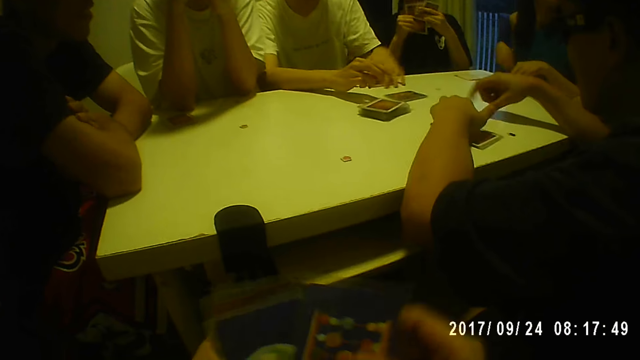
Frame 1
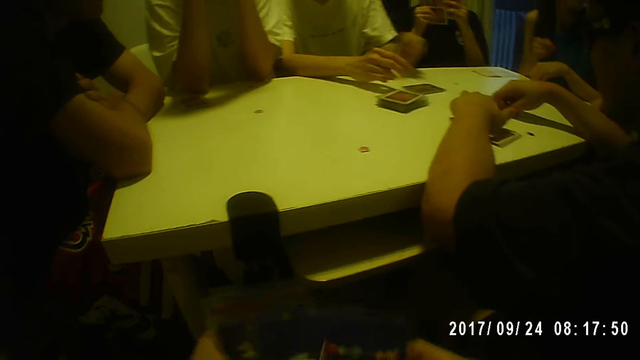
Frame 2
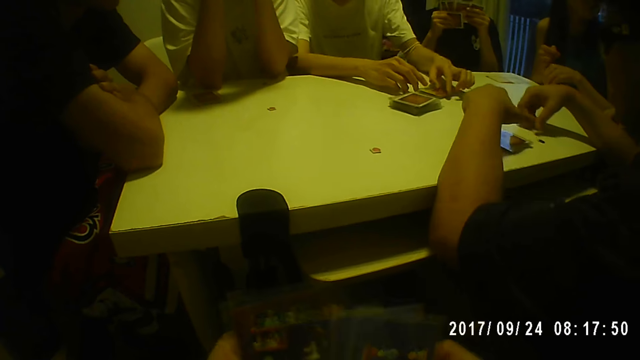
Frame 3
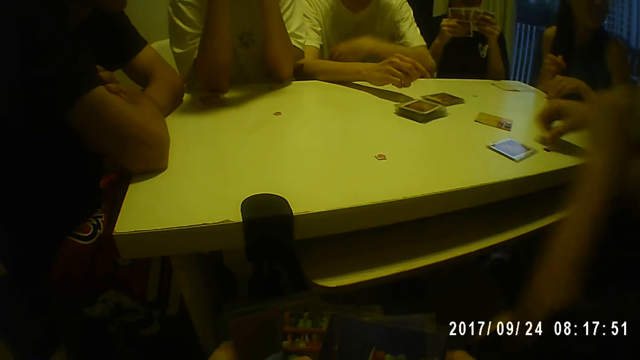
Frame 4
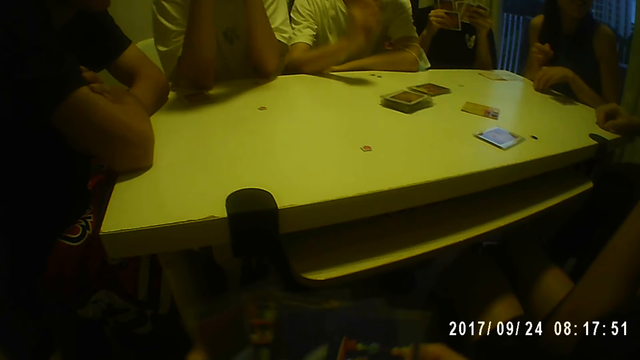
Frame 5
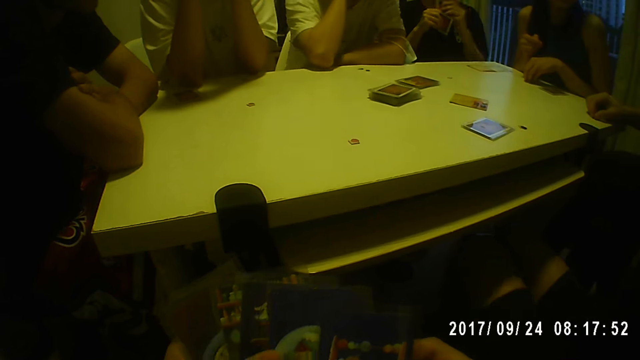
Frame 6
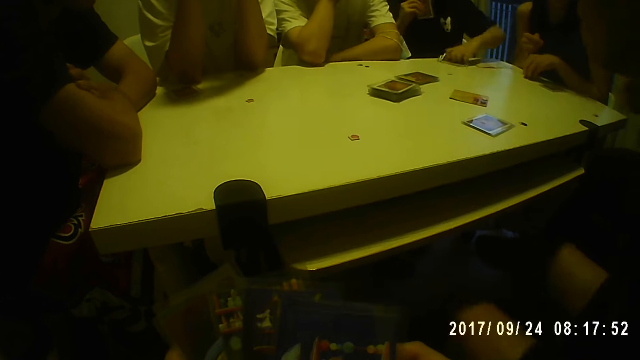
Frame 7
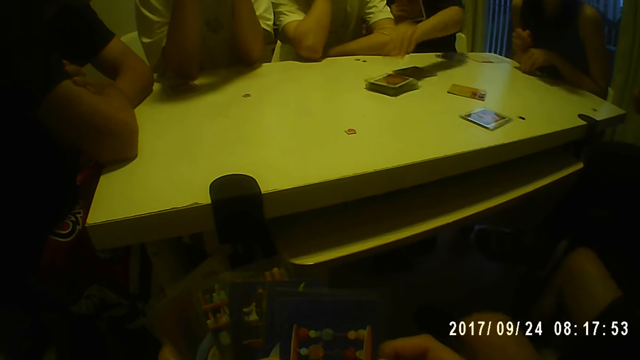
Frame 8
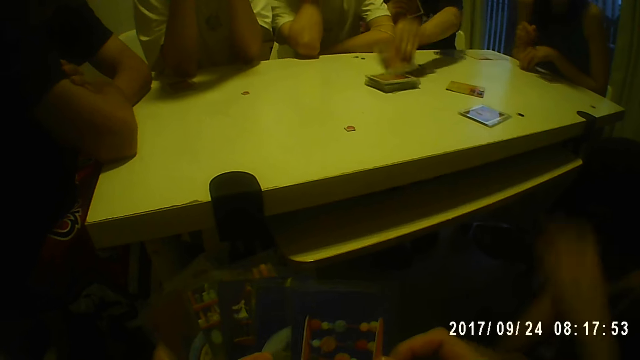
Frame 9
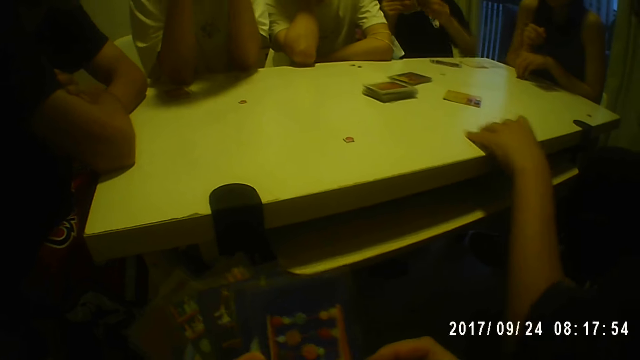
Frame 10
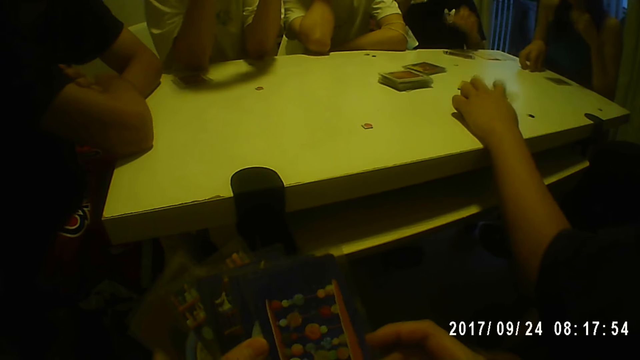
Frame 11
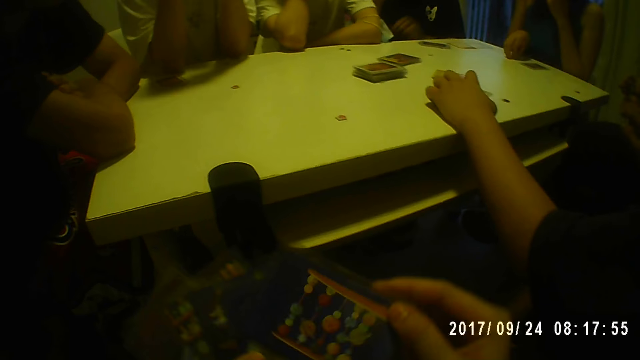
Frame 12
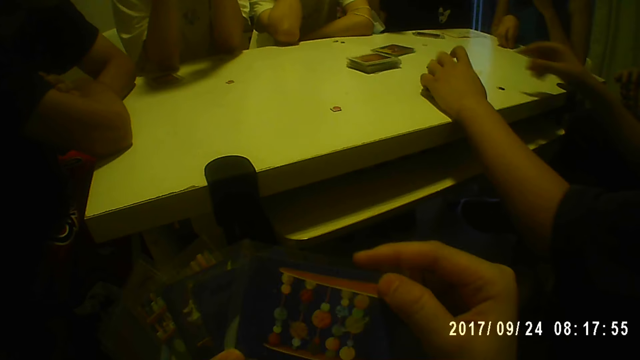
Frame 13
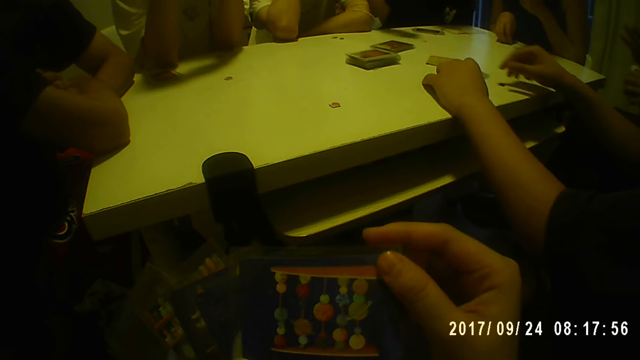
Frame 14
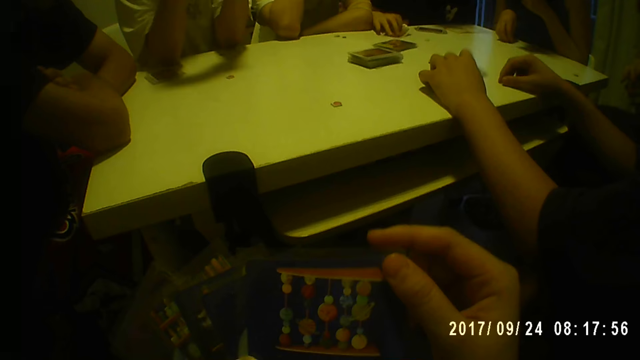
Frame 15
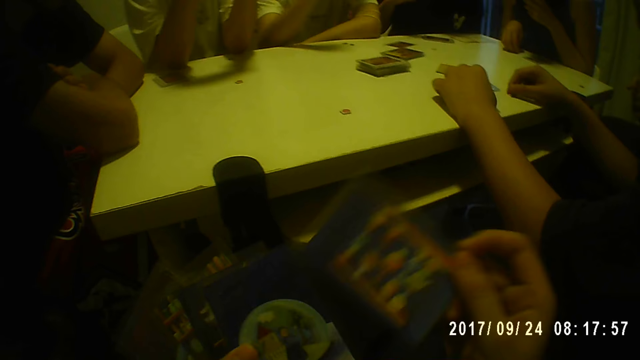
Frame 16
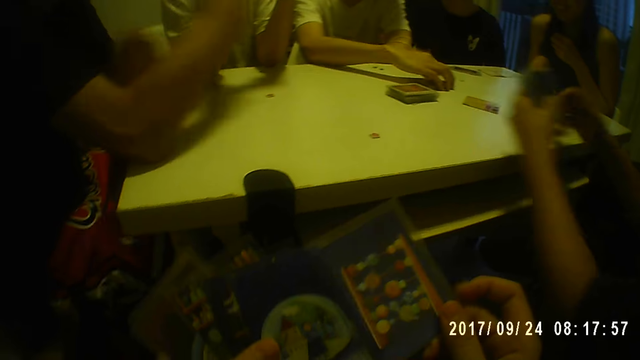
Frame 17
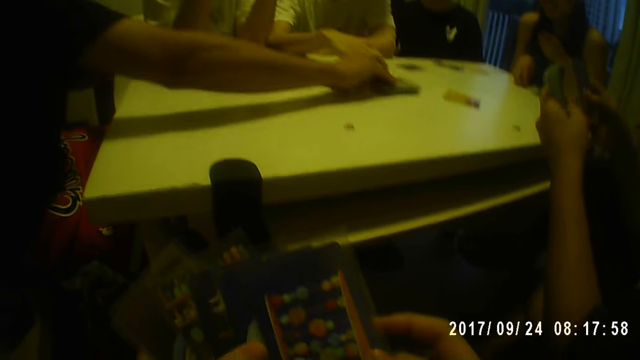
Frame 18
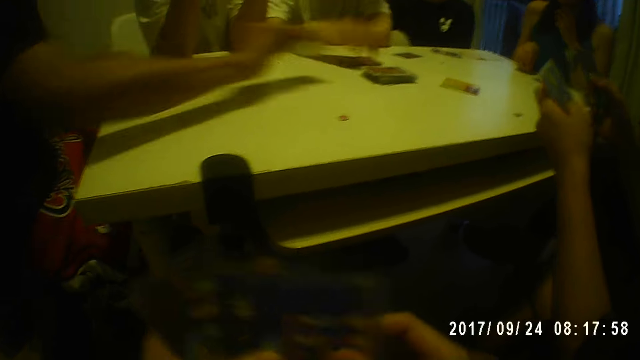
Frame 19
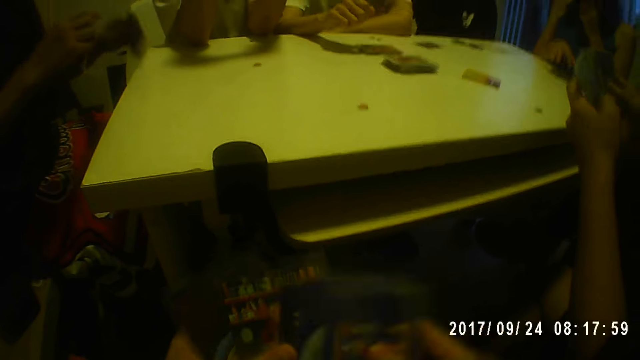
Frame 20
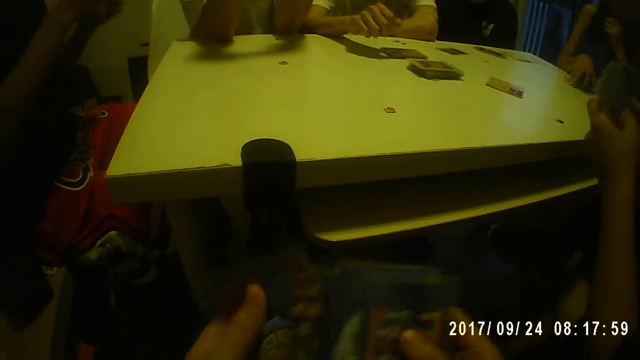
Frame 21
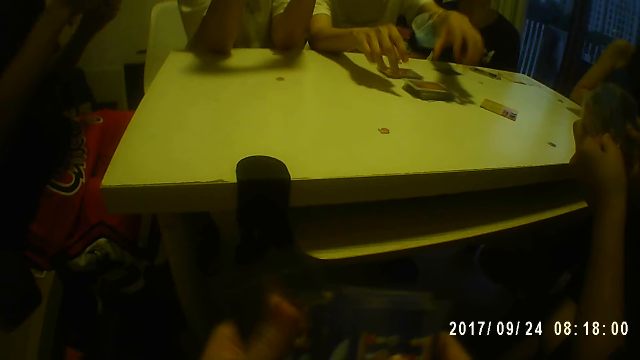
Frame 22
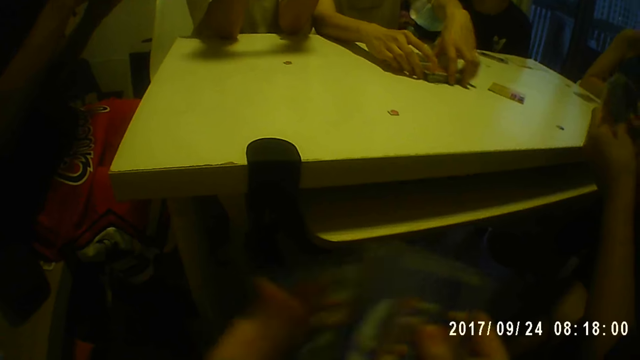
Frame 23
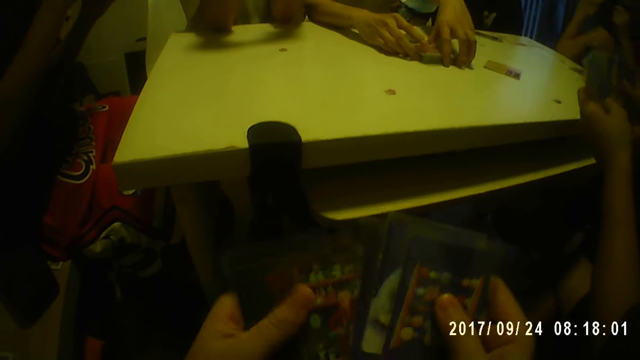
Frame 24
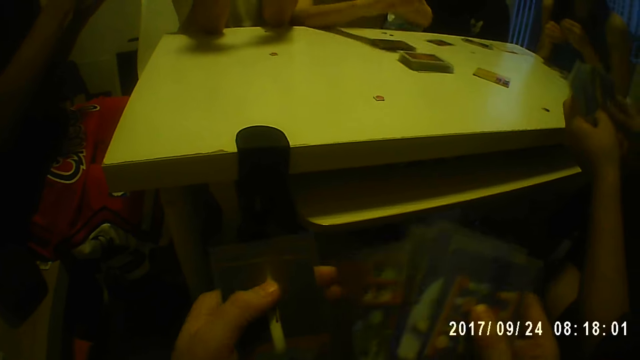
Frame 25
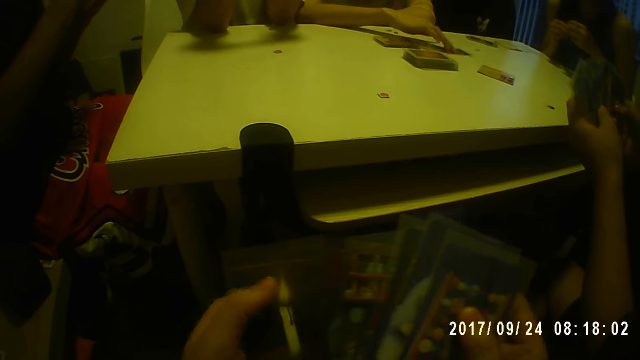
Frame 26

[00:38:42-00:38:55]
A woman touches the token on the table with her left hand. The camera wearer looks at the cards. Another woman shuffles the cards with her hands. A man picks a card from the table with his left hand. The camera wearer shuffles the cards in her hands. The other woman shuffles the cards with her hands. The man places the card on the table with his left hand. The camera wearer moves the cards. The other woman places some of the cards on the table with her left hand. The other woman picks a card from the pile of cards on the table with her left hand. Another man moves the cards on the table with his left hand. The first woman touches the token on the table with her right hand. The other woman places the card on the table with her left hand. The camera wearer turns a card. The second man places his right hand on the table. The second man touches the token on the table with his right hand. The other woman places the cards on the table with her right hand. The second man picks the cards from the table with his left hand. The first man moves the cards on the table with his right hand. The second man shuffles the cards in his hands. A third man picks a card from the pile of cards on the table with his right hand. He picks a card again. The third man picks the cards from the table with his left hand. The first woman adjusts the cards on the table with her right hand. The third man shuffles the cards in his hands. The camera wearer moves the cards. The third man shuffles the cards in his hands. The first man adjusts the pile of cards on the table with his hands. The first man moves a card on the table with his right hand.

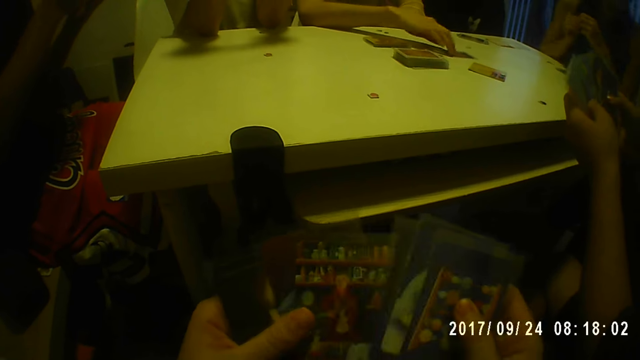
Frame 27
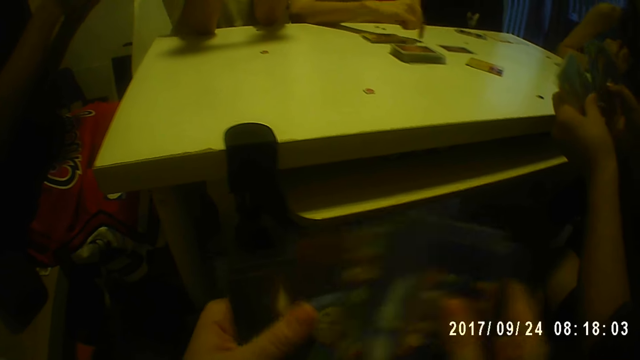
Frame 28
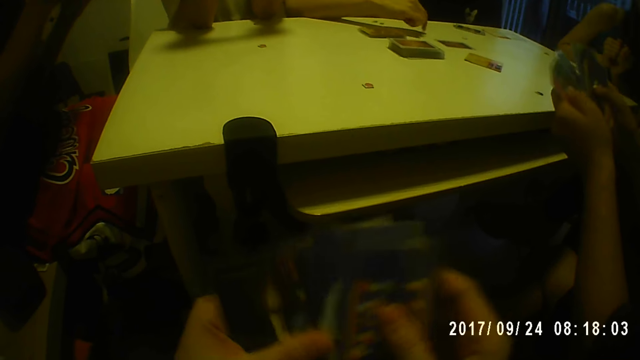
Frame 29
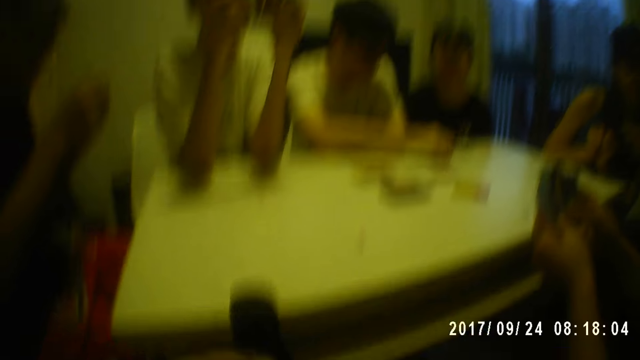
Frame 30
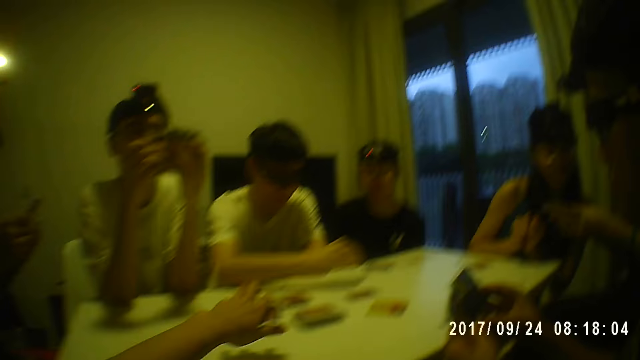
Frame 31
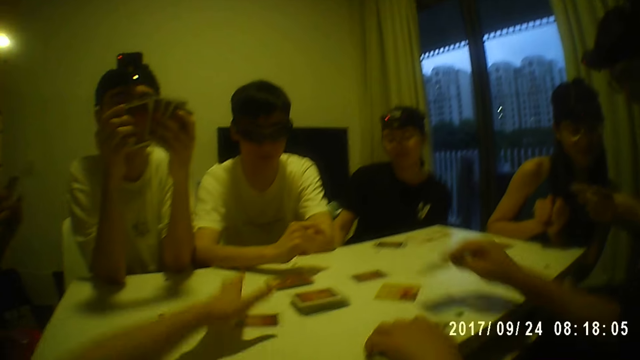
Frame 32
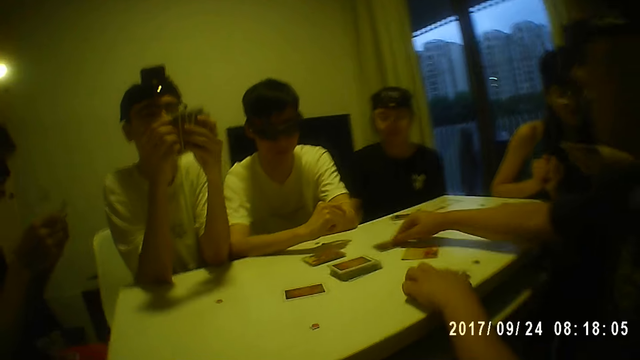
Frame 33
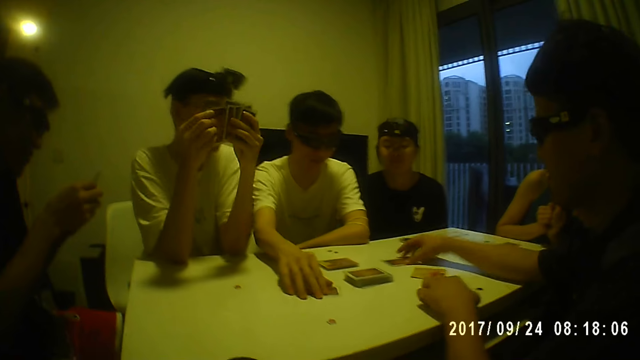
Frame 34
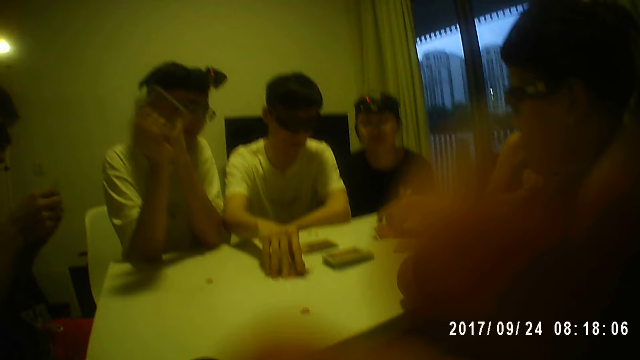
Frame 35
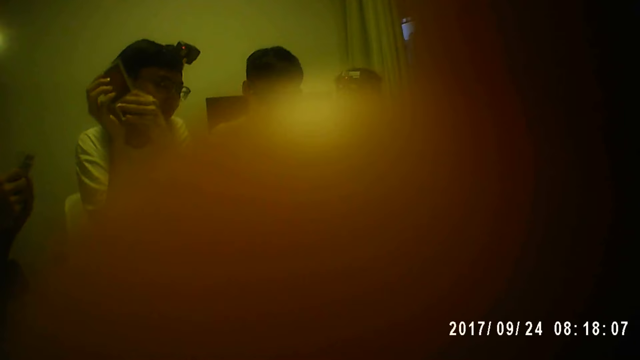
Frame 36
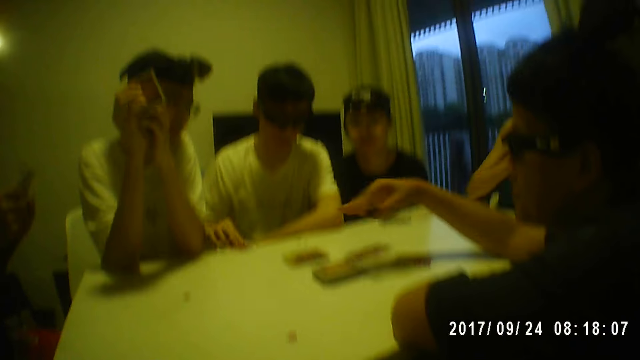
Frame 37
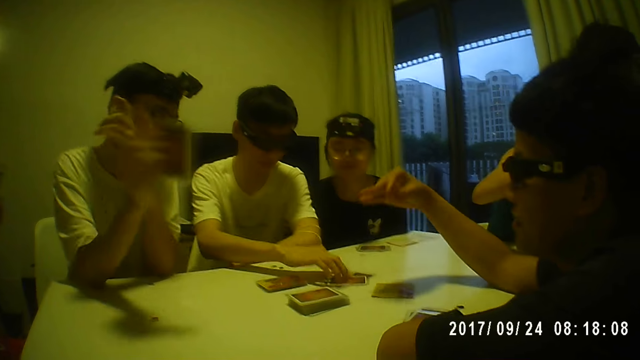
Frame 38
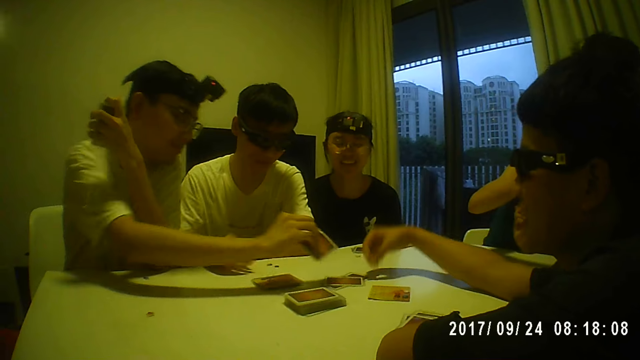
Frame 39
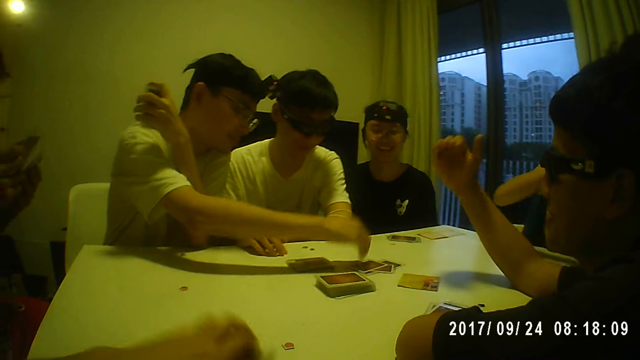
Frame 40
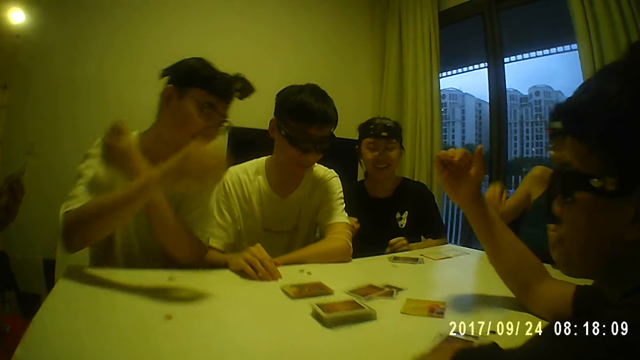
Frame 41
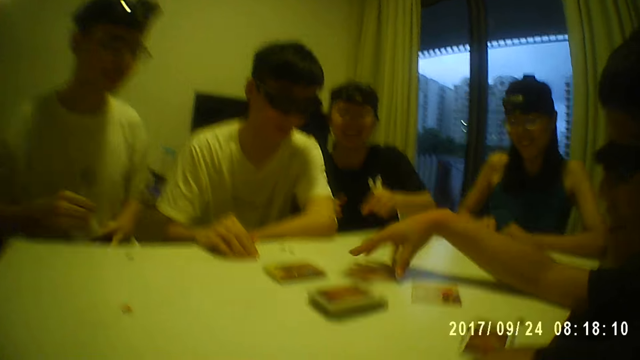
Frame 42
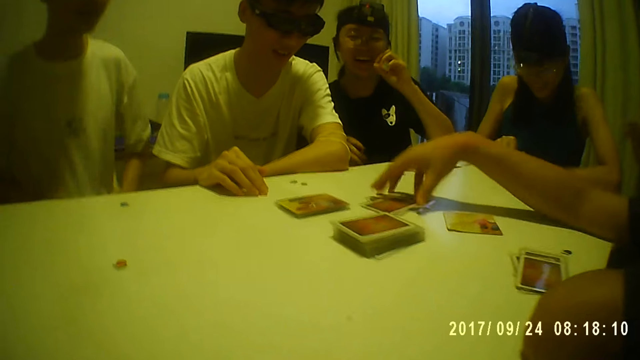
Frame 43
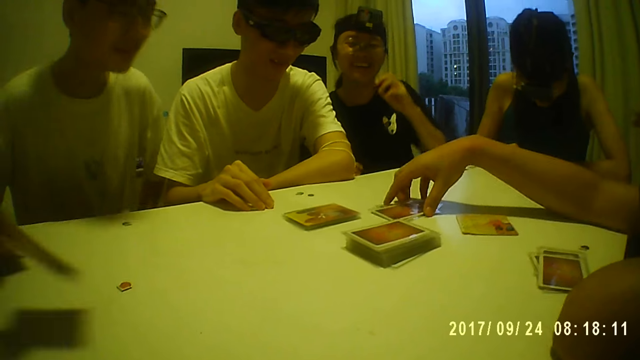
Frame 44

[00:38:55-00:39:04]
A woman holds the token with her hands. A man touches the table with his right hand. The camera wearer moves the cards on the table. She places a card on the table with her left hand. Another man shuffles the cards in his hands. A third man places the cards on the table with his left hand. A fourth man shuffles the cards in his hands. The camera wearer moves a hand back. The third man places a card on the table with his right hand. The first man picks the card from the table with his right hand. The camera wearer touches her face with her right hand. She lifts a hand up and adjusts the camera. She moves a hand down. The first man places the card on the table with his right hand. The camera wearer looks around. The first man places his right hand on the table. The second man places a card on the table with his right hand. The camera wearer picks cards from the table with her left hand. She moves a hand. The woman places her right hand on the table. The third man adjusts the cards on the table with his right hand.
